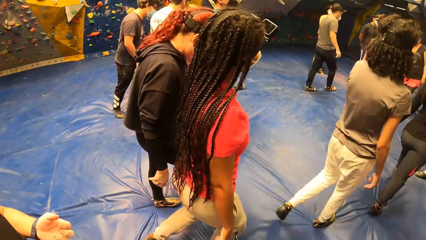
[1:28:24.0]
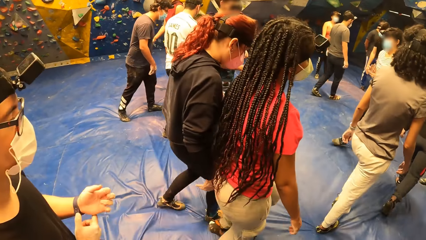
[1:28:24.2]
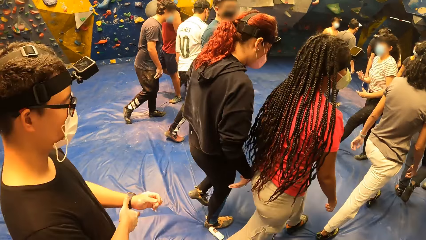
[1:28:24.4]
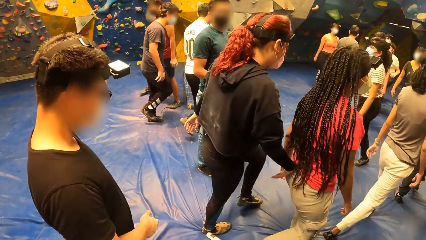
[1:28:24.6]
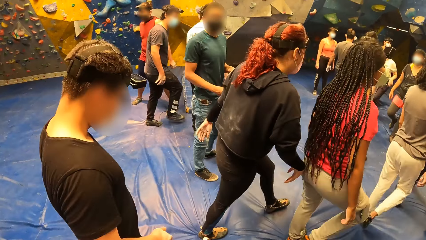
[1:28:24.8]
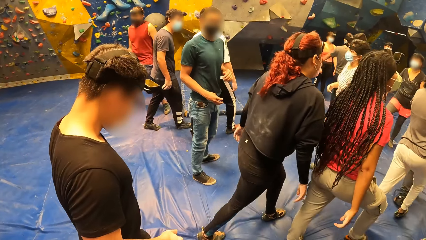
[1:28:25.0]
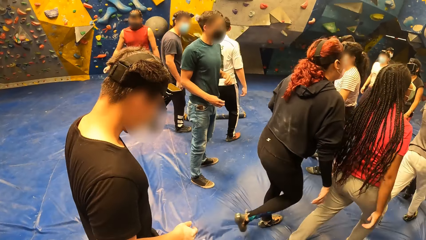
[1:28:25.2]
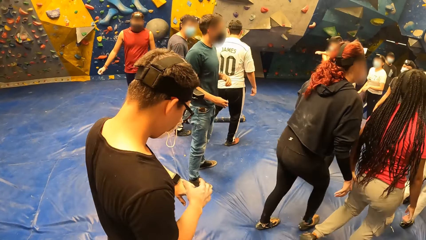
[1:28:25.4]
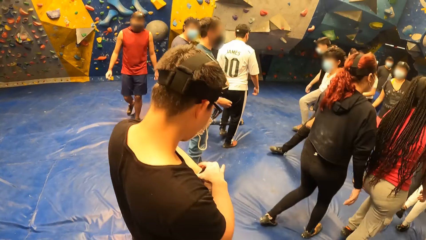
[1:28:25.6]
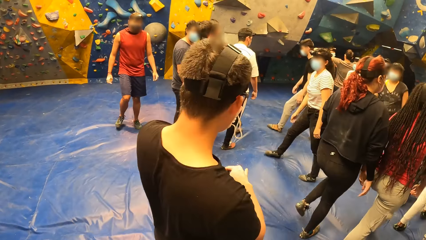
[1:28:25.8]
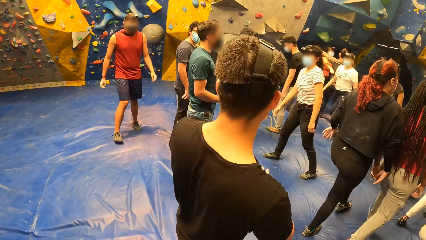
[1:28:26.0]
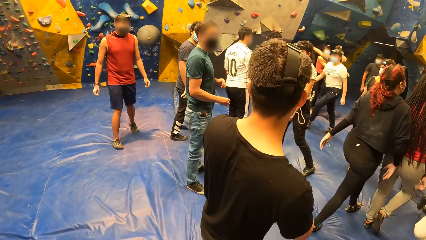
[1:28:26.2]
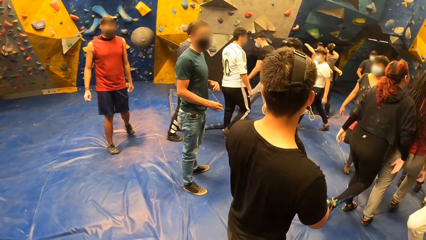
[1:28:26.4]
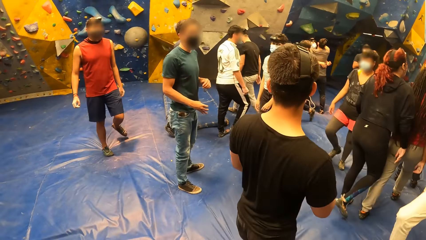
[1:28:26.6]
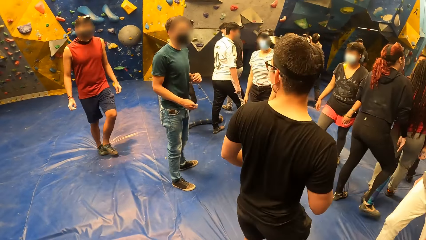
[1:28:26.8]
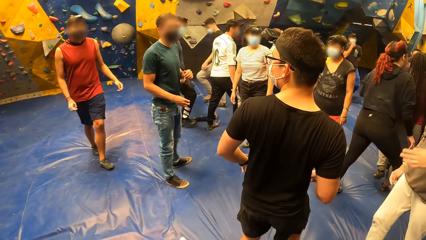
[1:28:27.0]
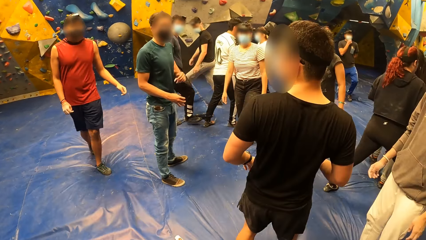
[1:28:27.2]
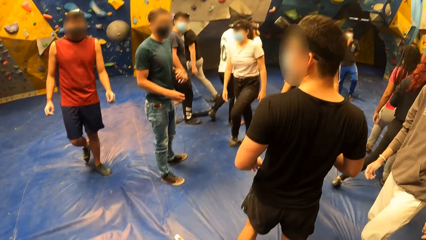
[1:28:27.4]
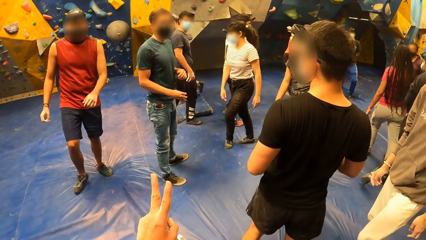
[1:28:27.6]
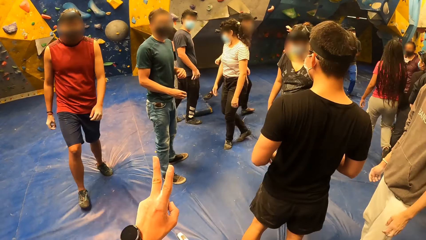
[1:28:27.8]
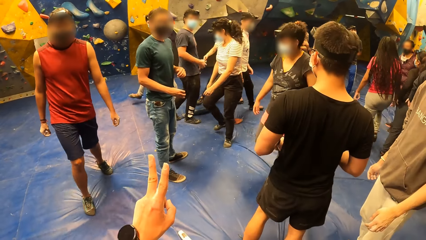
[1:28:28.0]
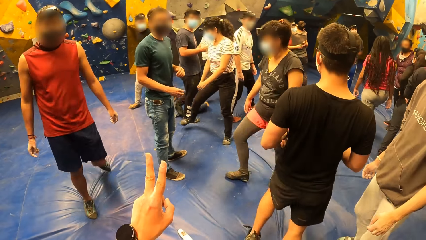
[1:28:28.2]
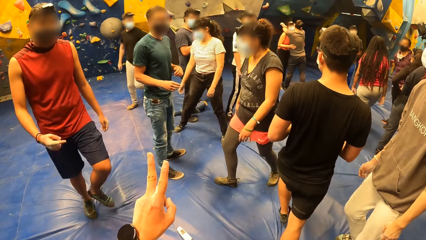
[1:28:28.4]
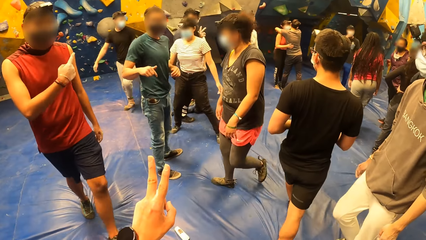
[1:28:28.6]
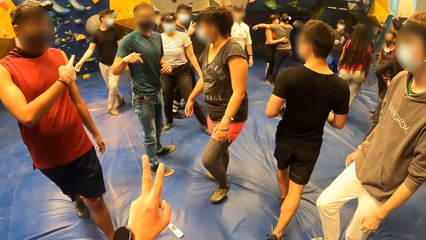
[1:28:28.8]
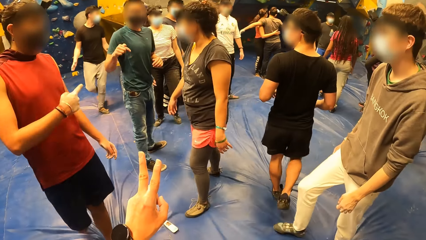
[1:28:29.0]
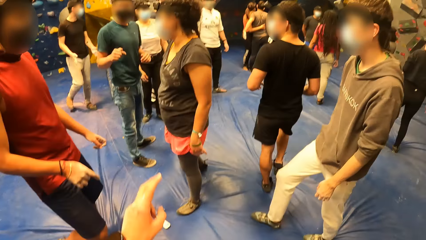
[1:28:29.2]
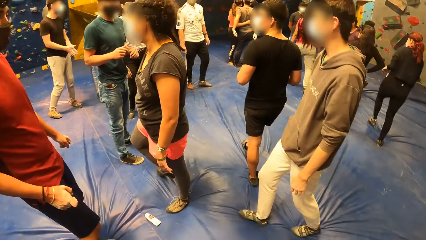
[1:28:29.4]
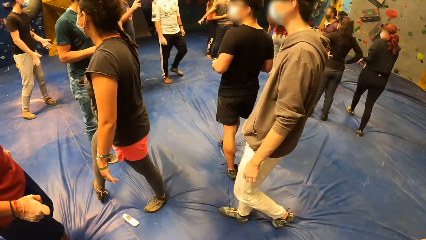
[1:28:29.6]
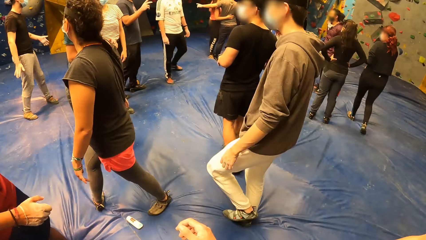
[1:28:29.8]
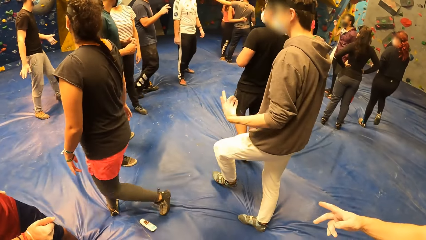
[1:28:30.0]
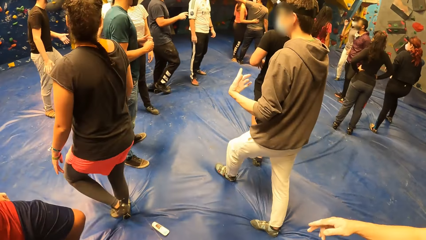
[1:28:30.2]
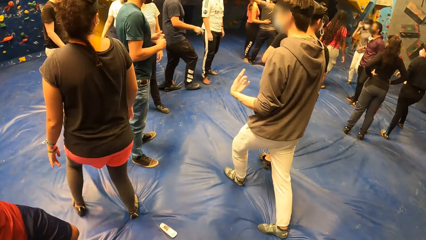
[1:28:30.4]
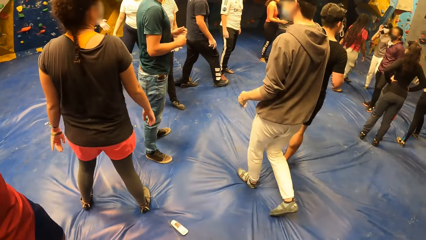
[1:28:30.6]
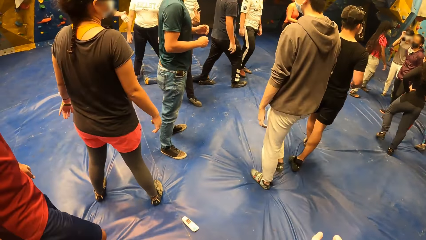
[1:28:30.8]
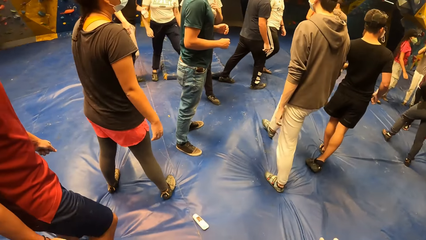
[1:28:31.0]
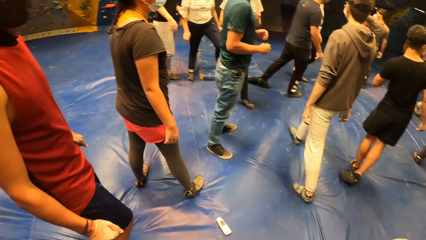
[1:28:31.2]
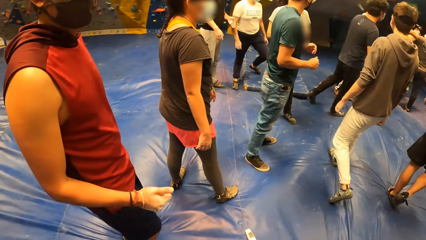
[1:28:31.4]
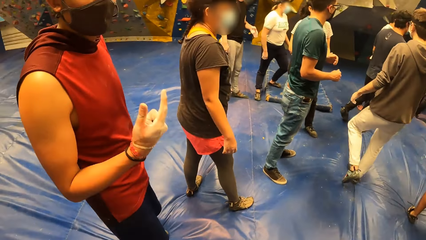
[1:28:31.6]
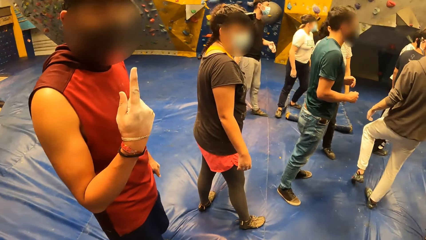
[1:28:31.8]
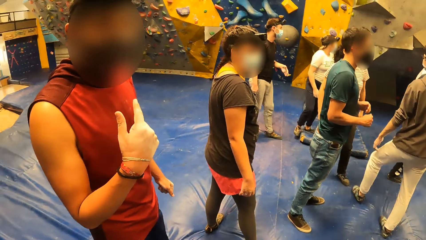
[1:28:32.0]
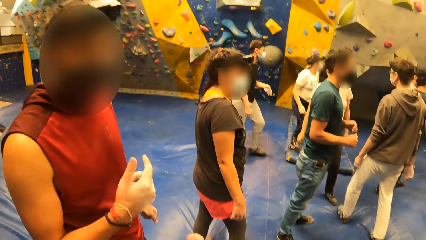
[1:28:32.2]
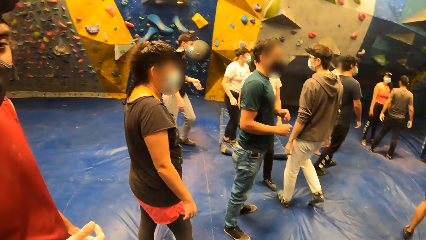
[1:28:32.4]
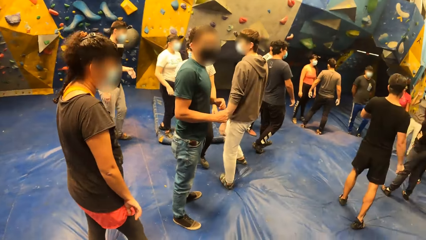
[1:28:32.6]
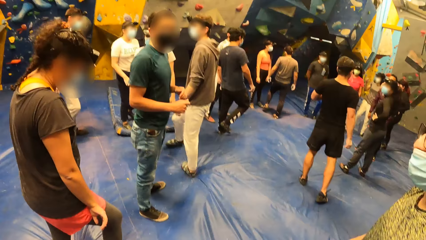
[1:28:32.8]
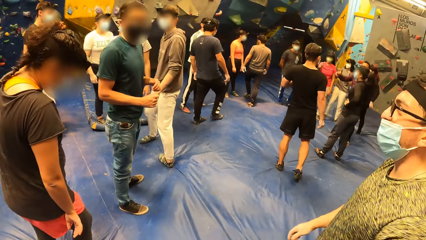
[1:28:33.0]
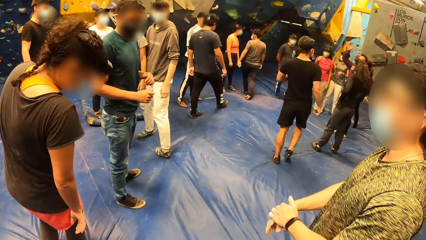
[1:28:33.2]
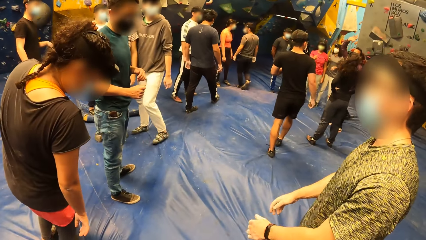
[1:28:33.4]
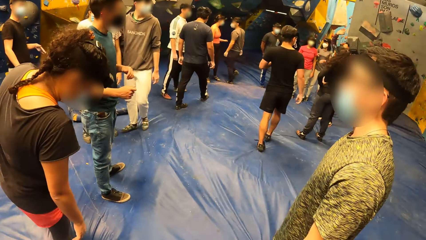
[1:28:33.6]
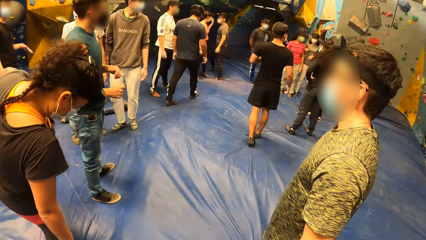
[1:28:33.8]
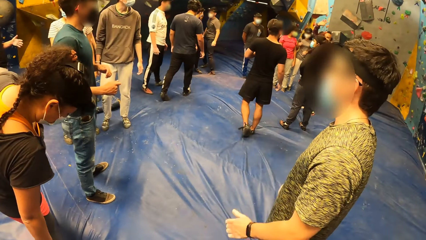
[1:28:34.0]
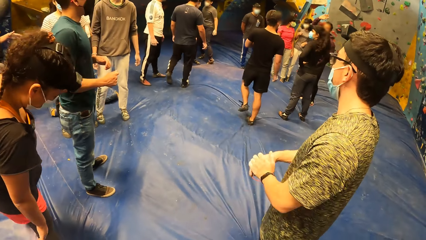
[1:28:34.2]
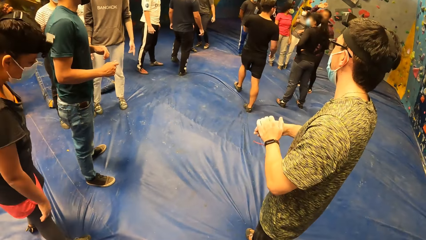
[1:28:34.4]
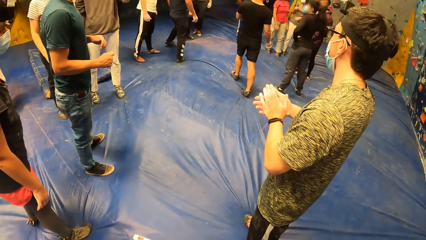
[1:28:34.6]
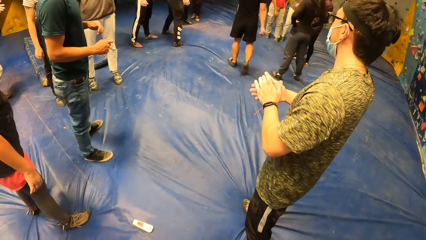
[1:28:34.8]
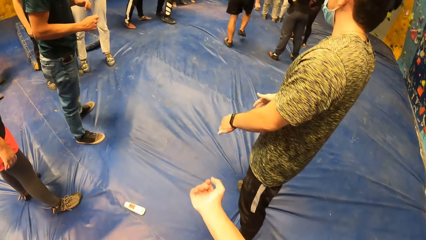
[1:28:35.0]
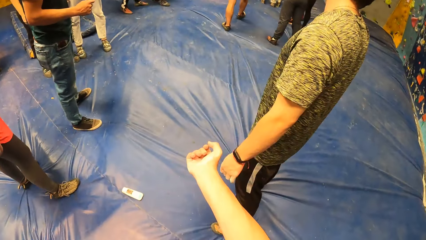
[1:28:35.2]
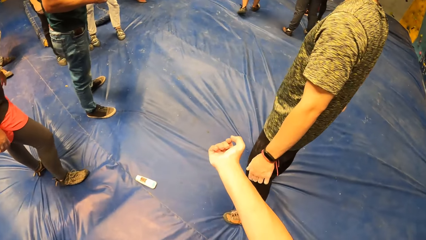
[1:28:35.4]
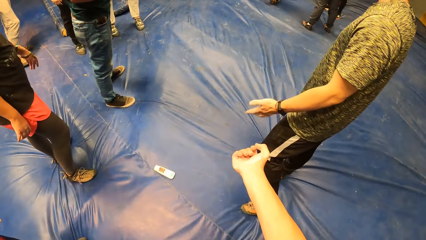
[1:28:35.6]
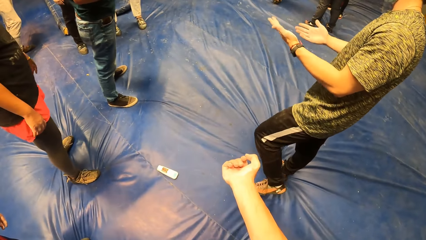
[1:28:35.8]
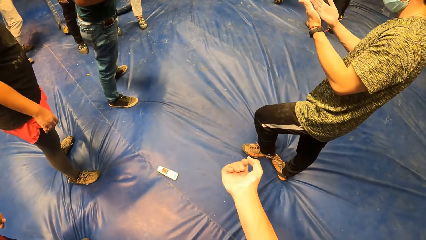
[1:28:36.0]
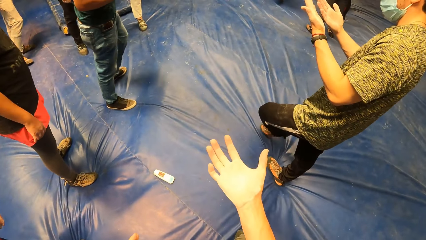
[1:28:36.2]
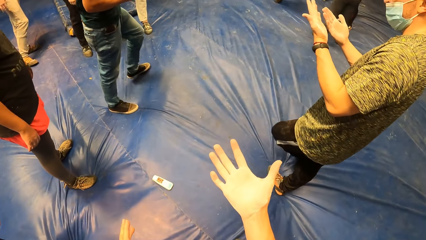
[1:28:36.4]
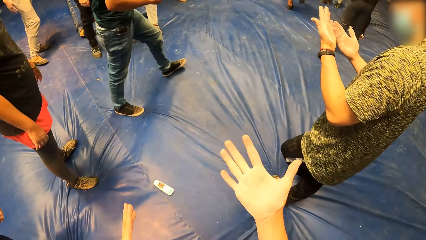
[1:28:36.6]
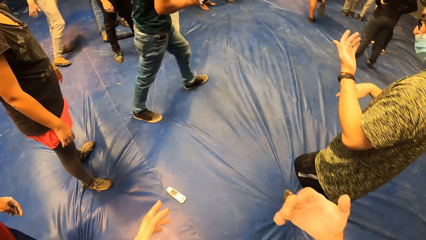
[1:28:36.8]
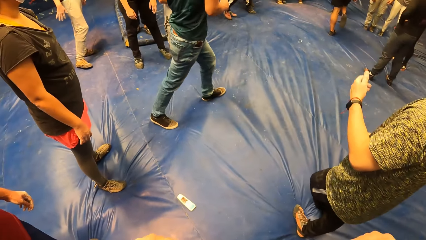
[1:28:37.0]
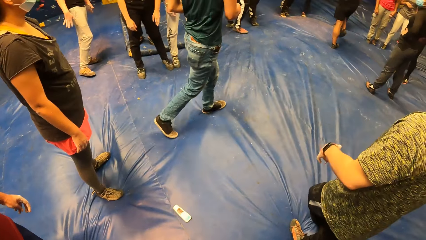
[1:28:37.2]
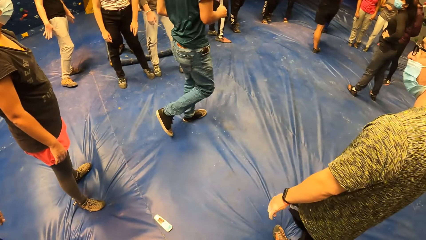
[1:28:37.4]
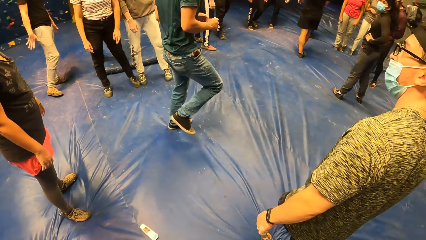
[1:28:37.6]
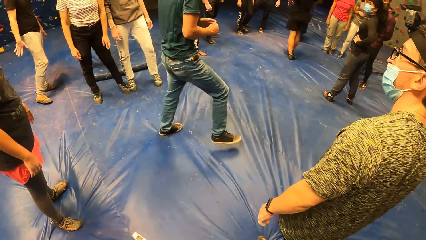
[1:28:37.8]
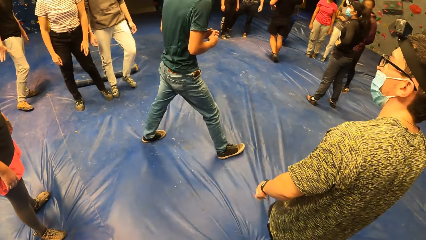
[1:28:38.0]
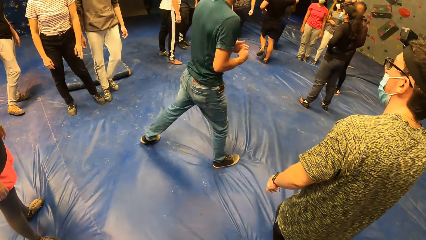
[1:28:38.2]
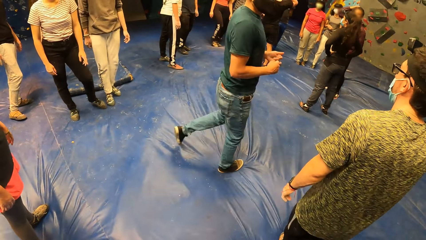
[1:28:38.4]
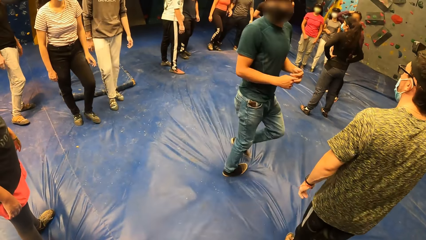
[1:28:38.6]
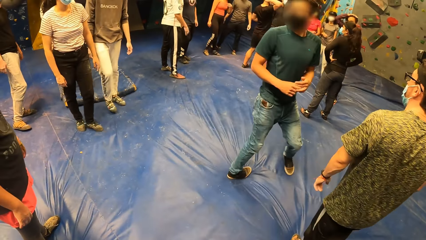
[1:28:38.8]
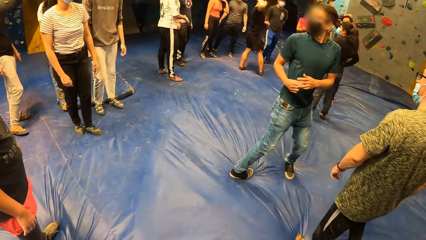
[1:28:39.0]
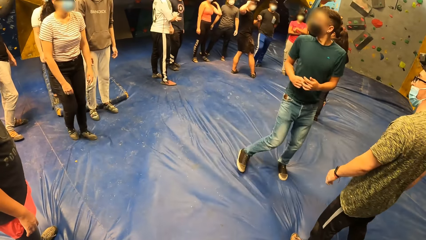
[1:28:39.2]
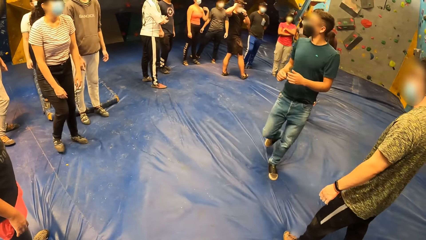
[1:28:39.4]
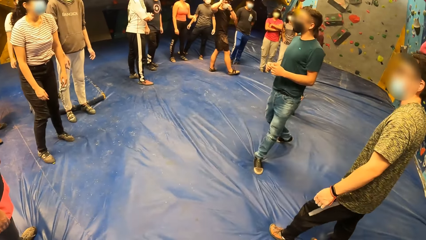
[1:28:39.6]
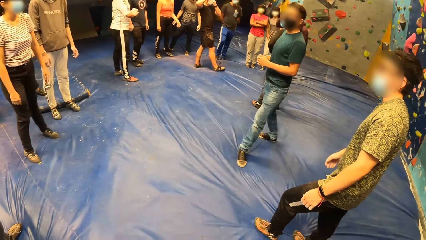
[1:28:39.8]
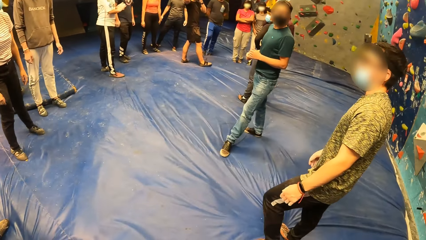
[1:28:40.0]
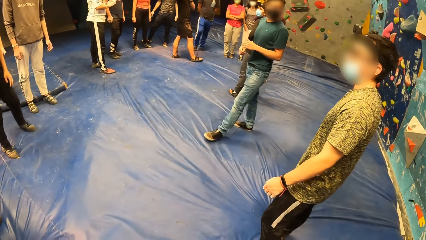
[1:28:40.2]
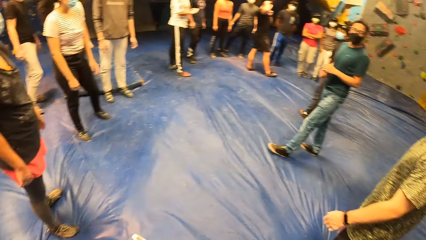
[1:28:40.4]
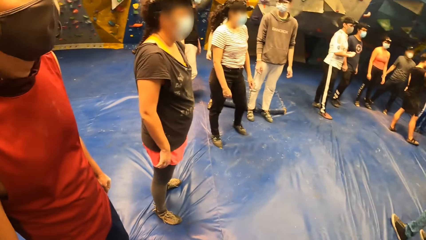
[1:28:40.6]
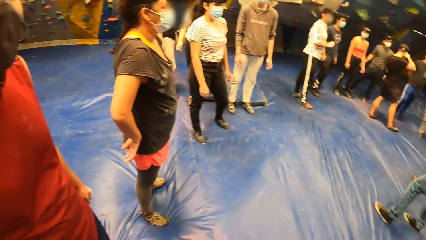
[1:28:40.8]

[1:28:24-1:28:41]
The camera wearer looks at people and crosses to the other side. He raises his left hand. He looks at his hand. He looks around the room.
